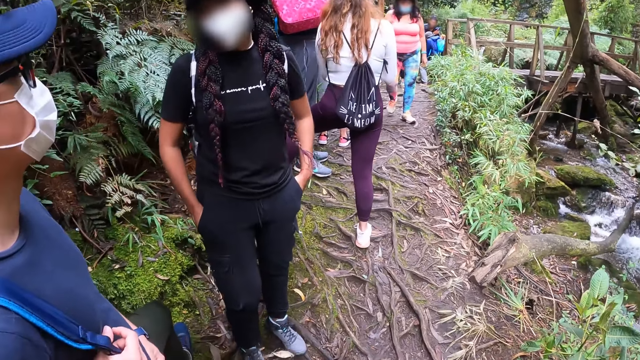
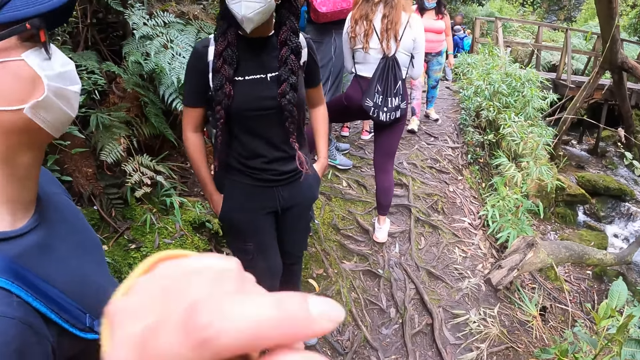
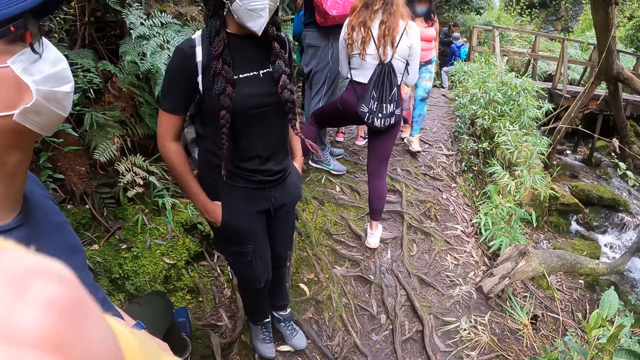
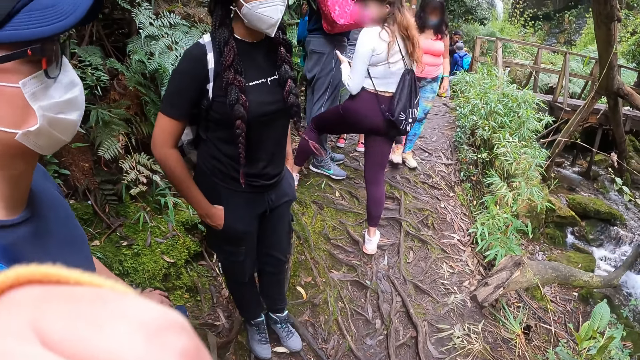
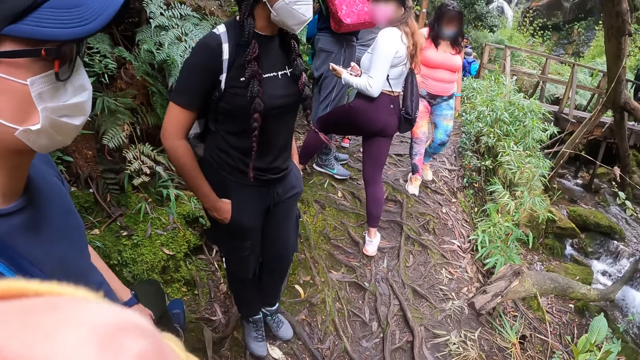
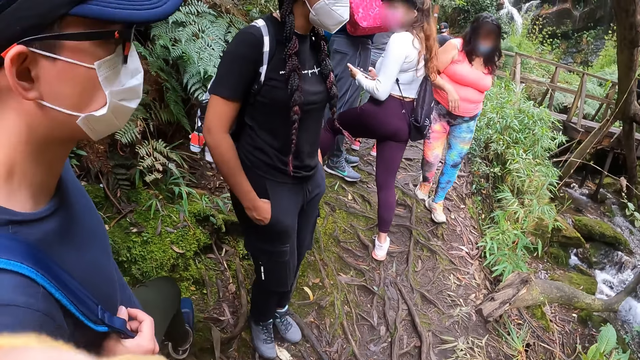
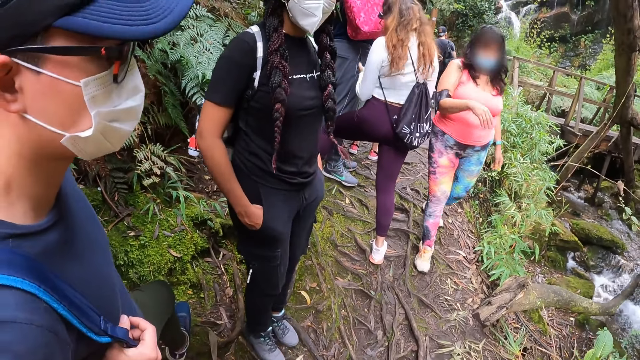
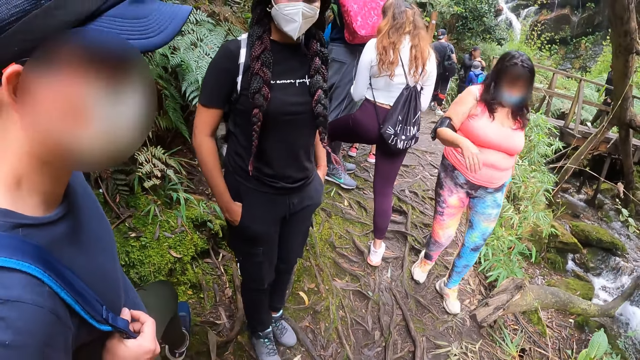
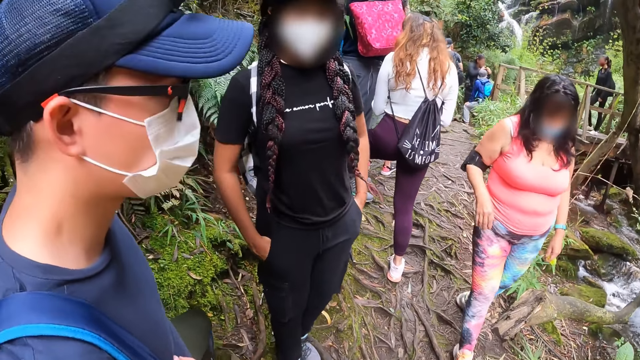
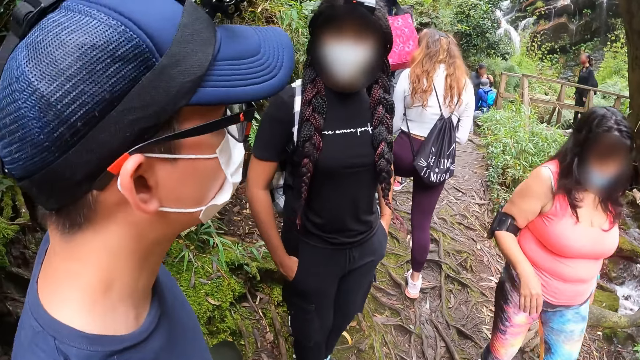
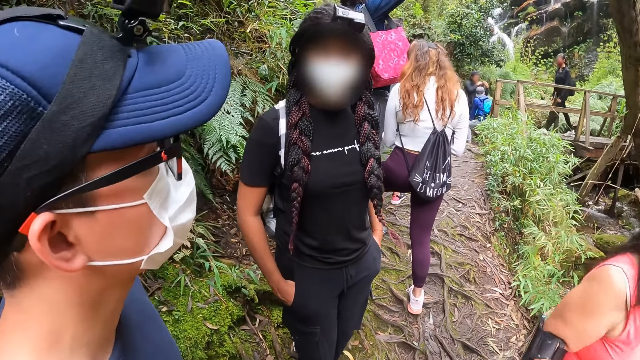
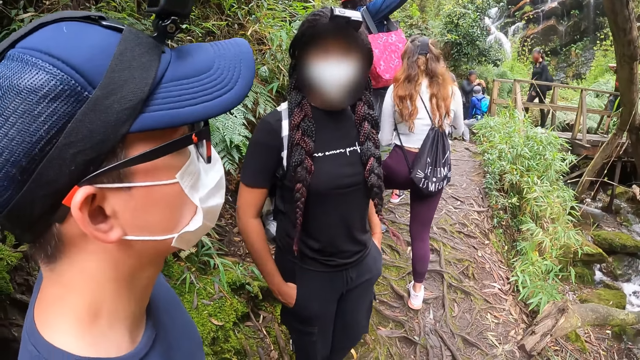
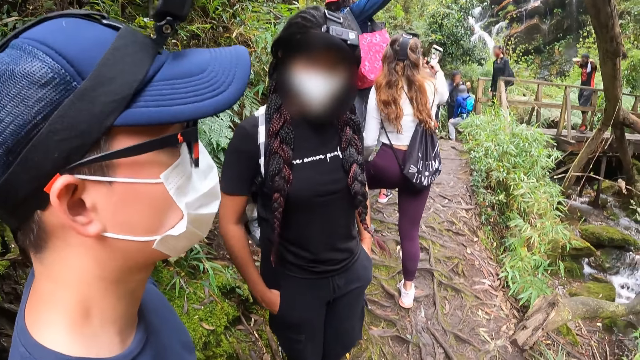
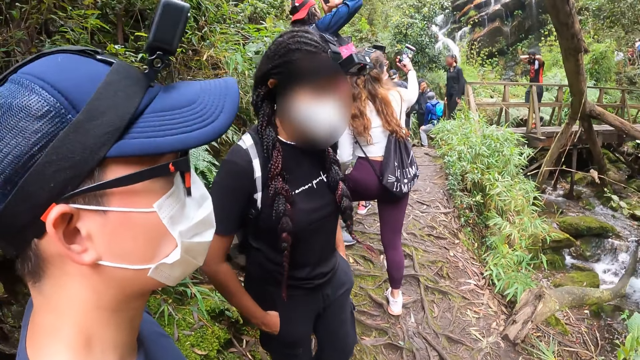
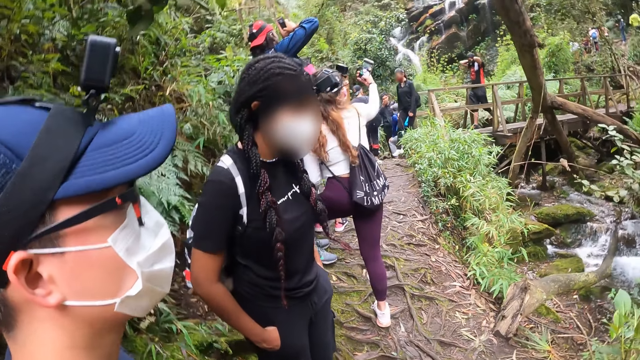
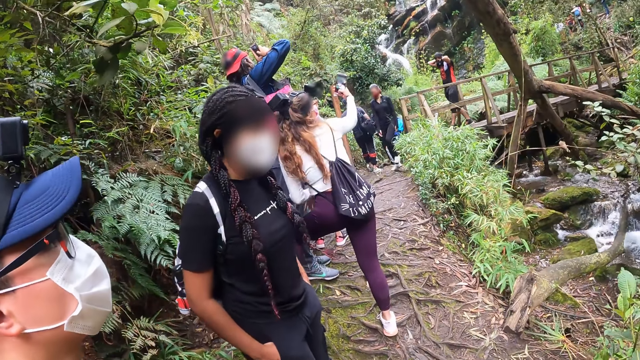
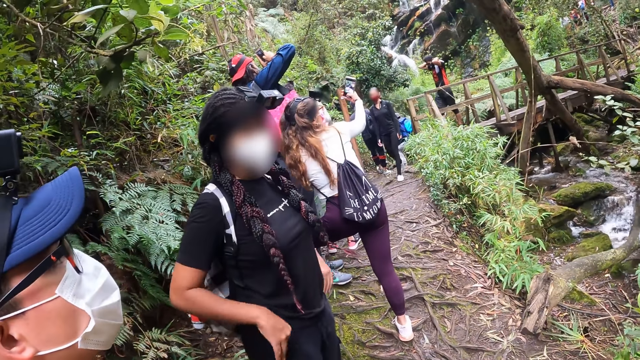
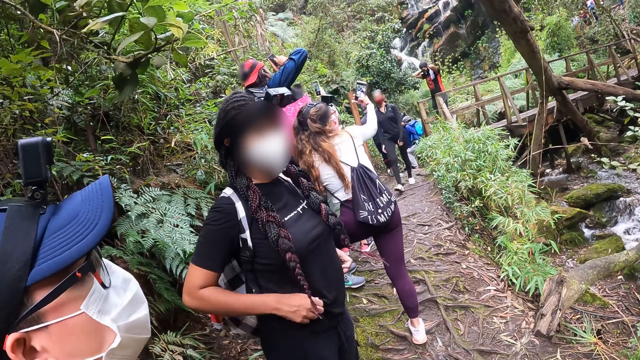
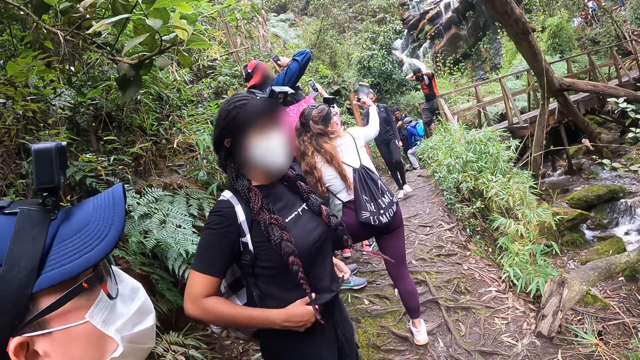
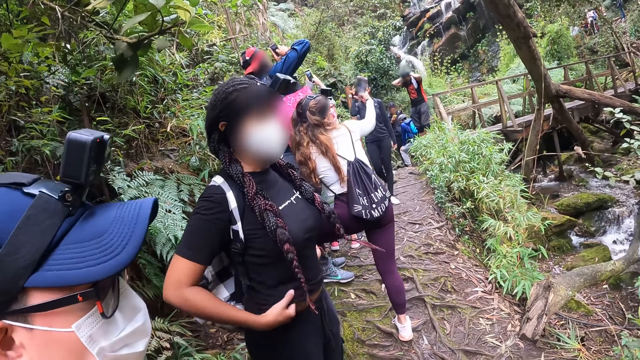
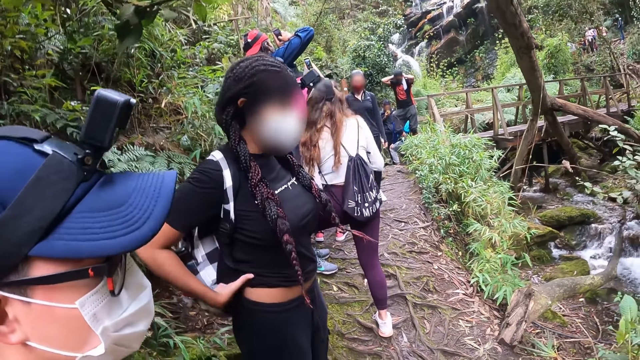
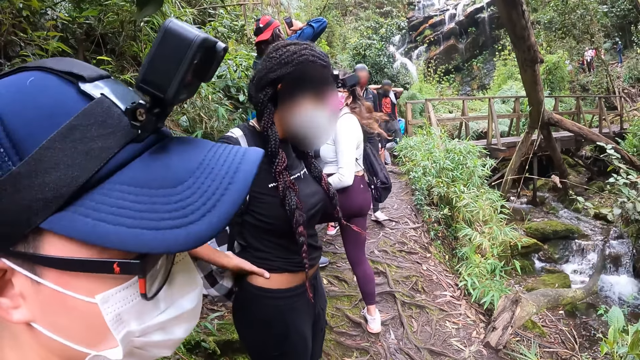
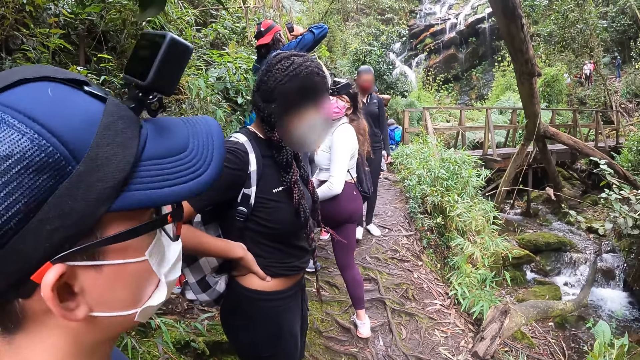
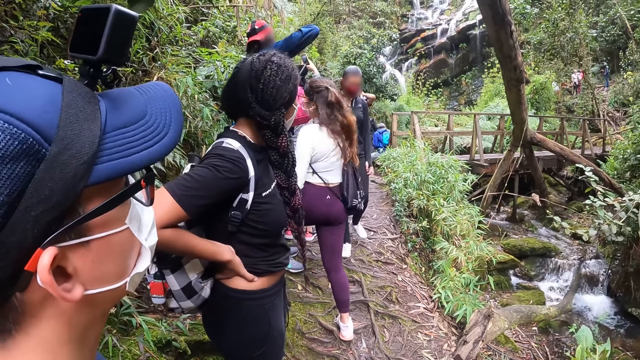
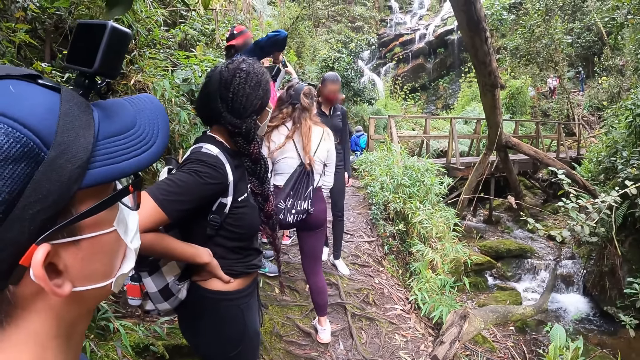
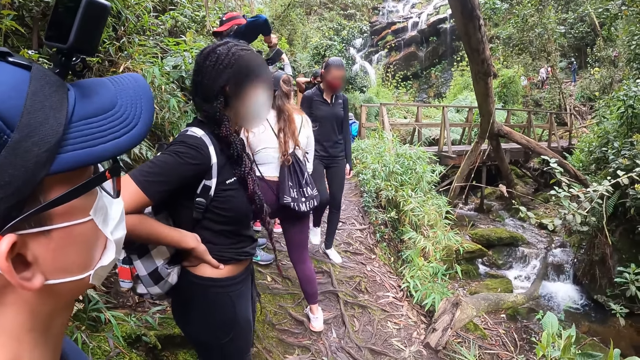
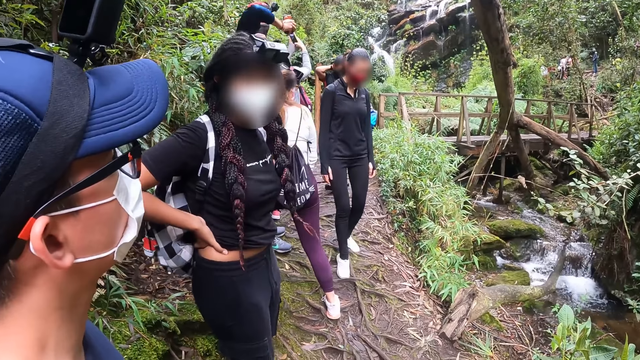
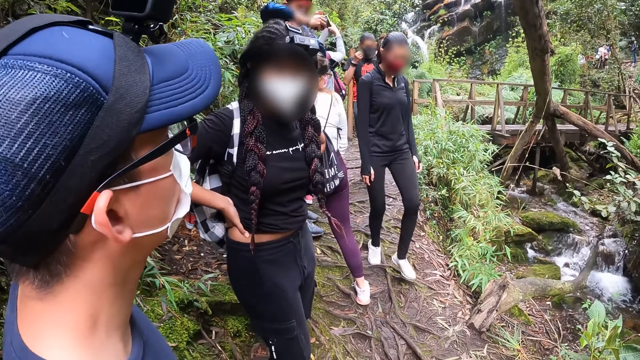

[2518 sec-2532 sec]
The camera wearer touches her eye with her left hand on the mountain. She scratches the face. She looks around. A woman walks past the camera wearer on the mountain. Another woman takes pictures with the phone in her right hand on the mountain. A third woman adjusts her shirt with both hands on the mountain. The third woman puts both hands on her waist.

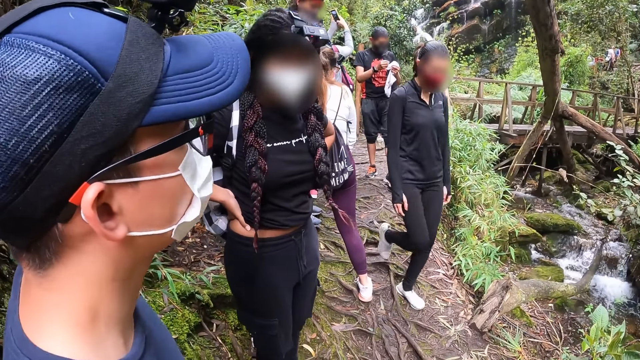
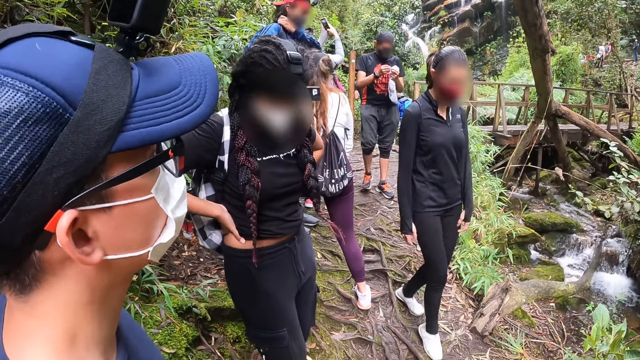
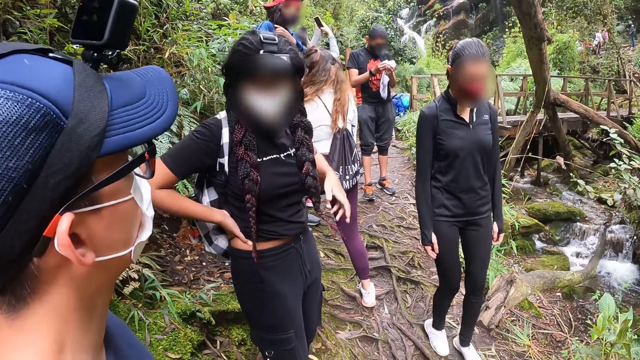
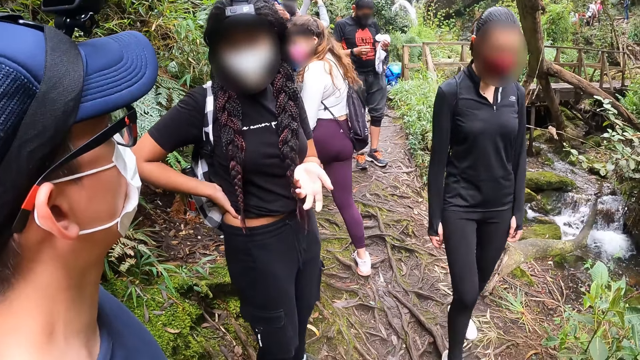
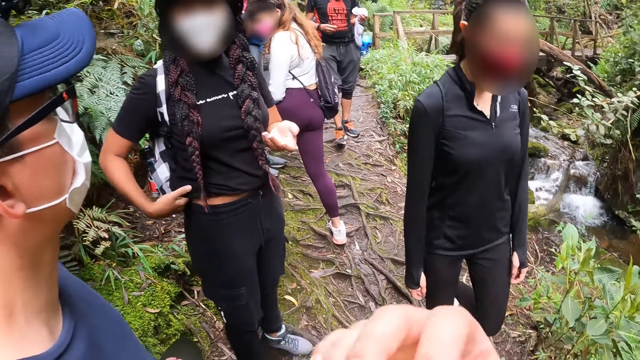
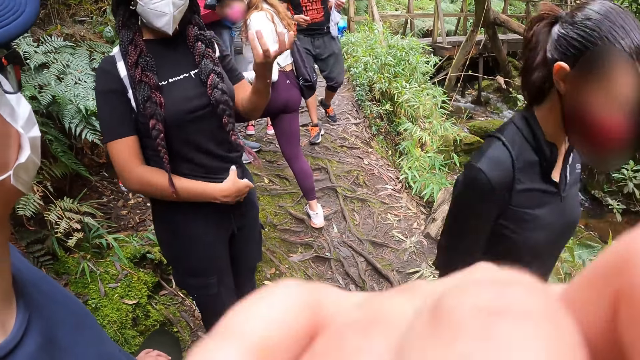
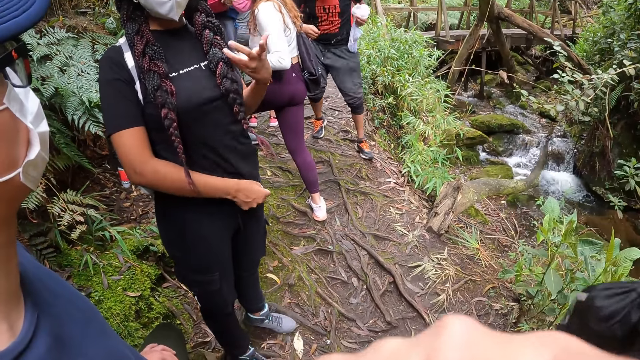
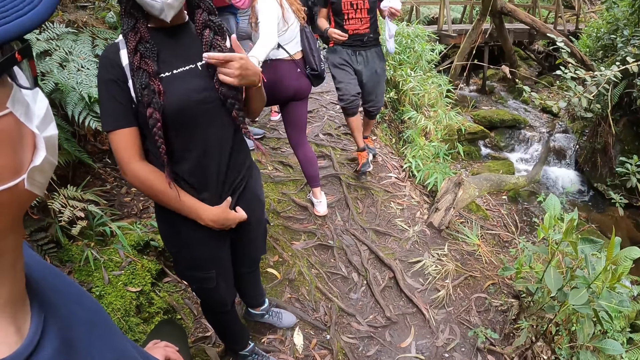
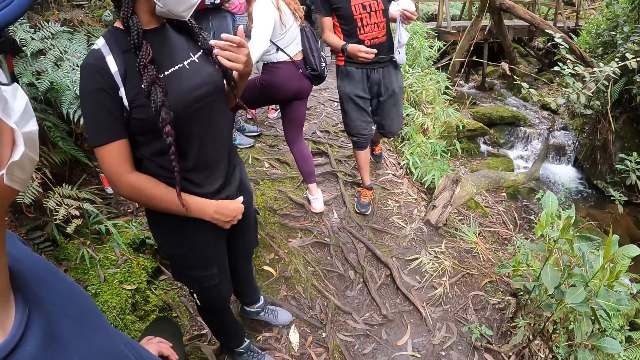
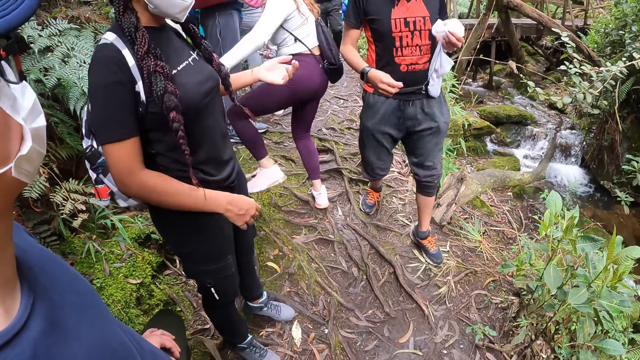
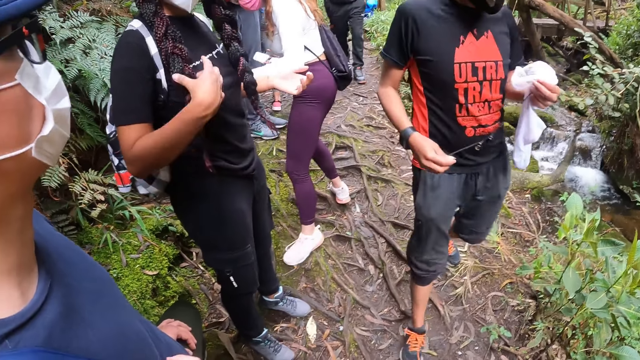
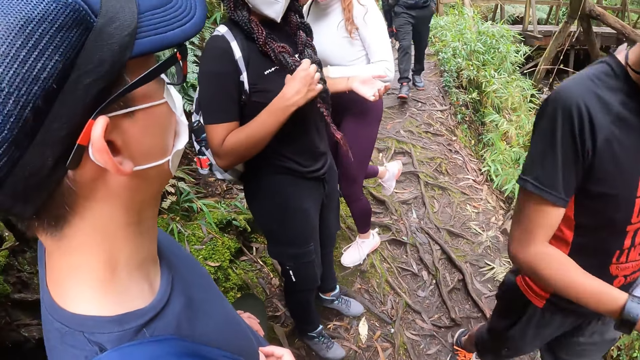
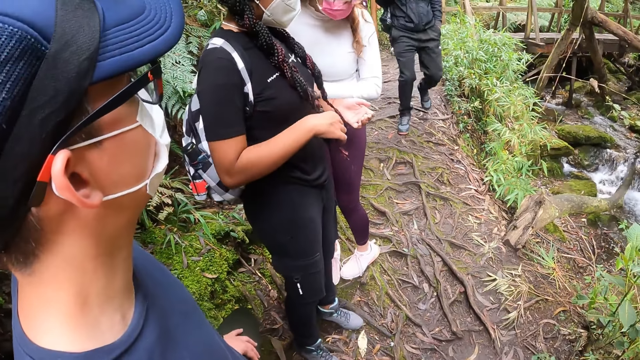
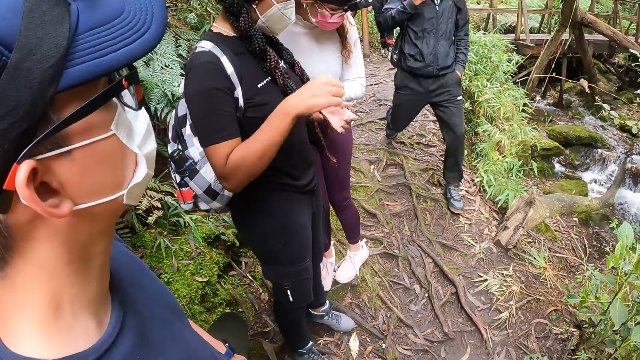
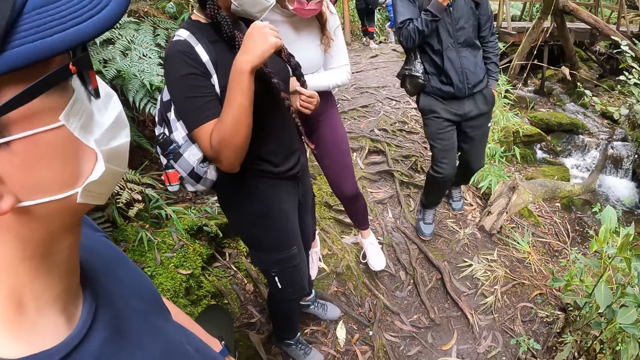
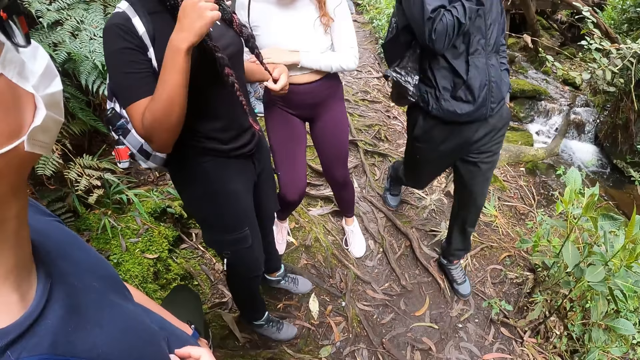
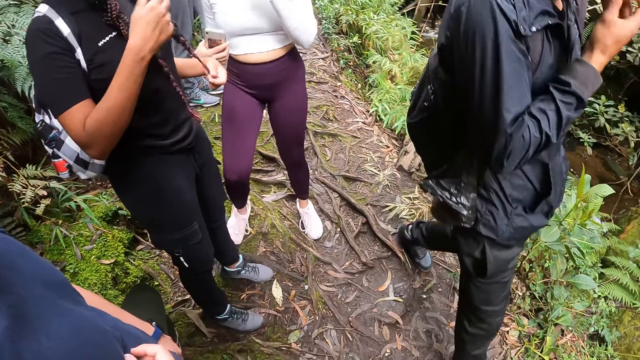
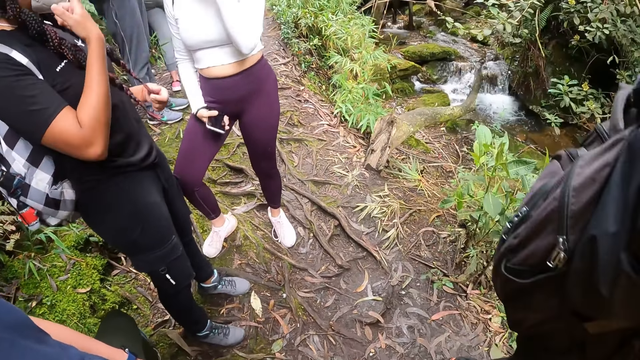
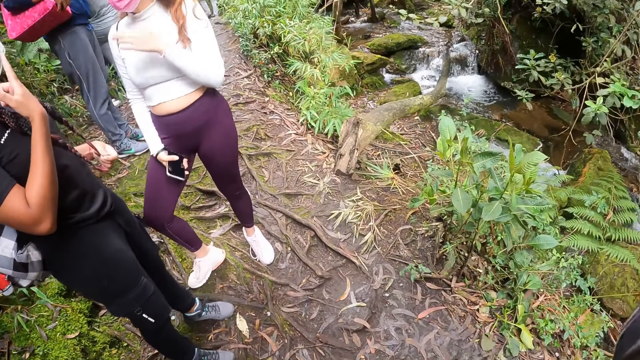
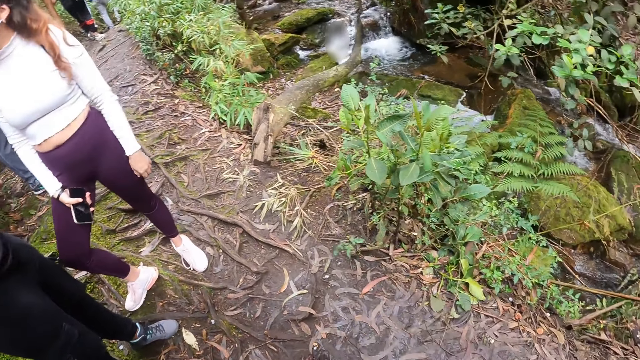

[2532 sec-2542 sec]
The camera wearer touches her eye with her right hand on the mountain. She fixes the camera. A woman walks past the camera wearer on the mountain. A man walks past the camera wearer on the mountain. The camera wearer looks round. Another woman interacts with a third woman on the mountain. Another man walks past the camera wearer on the mountain.
